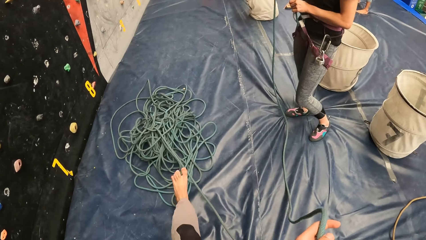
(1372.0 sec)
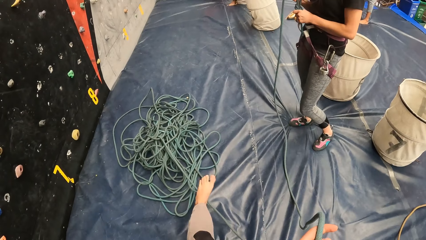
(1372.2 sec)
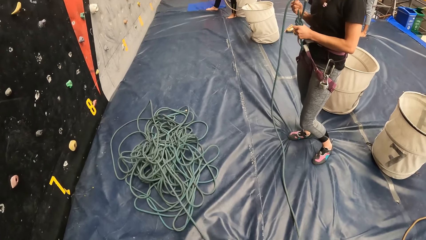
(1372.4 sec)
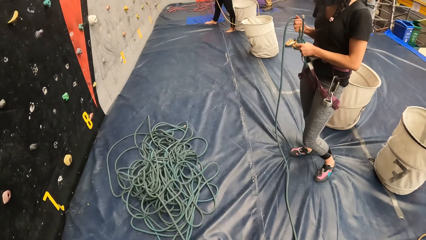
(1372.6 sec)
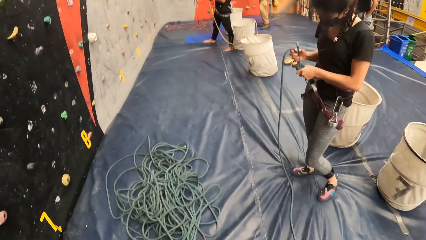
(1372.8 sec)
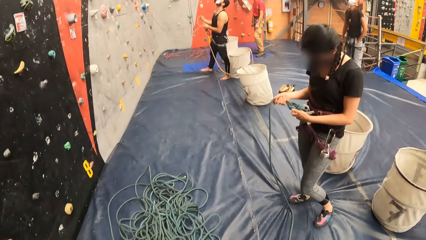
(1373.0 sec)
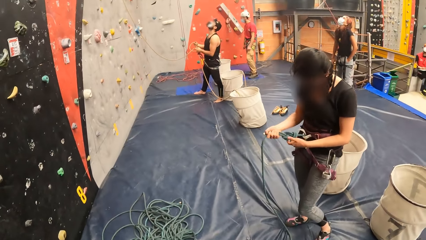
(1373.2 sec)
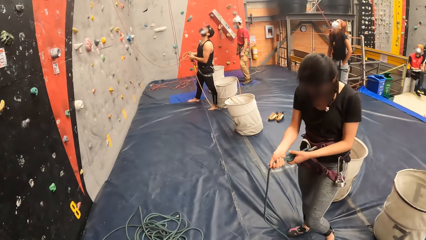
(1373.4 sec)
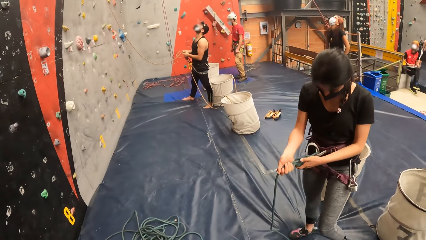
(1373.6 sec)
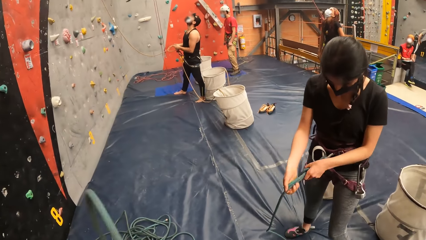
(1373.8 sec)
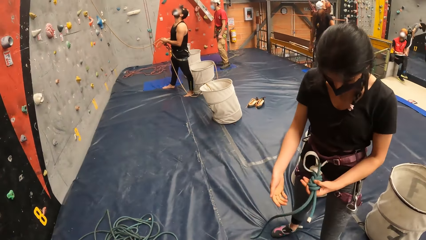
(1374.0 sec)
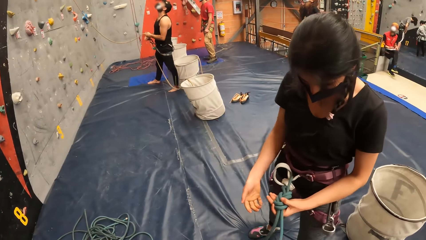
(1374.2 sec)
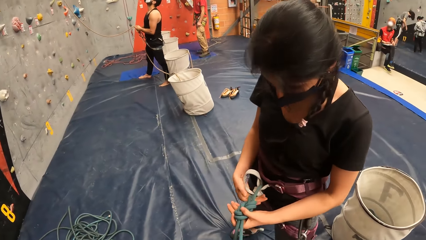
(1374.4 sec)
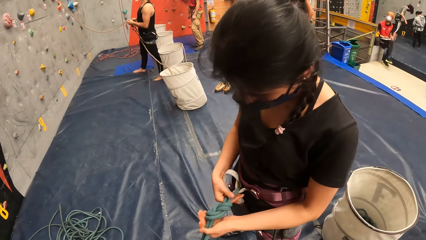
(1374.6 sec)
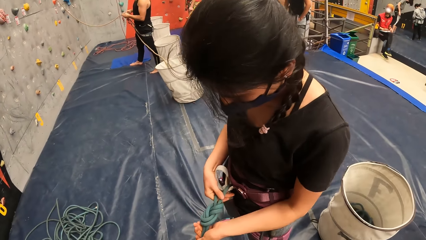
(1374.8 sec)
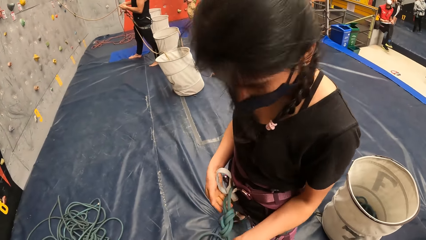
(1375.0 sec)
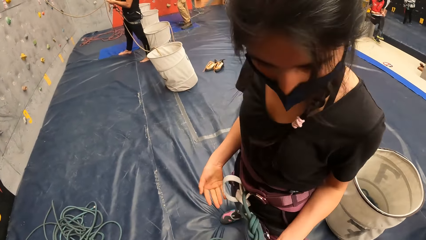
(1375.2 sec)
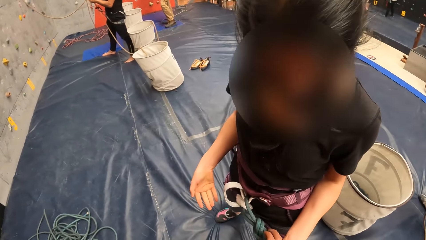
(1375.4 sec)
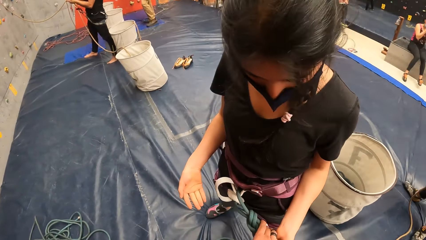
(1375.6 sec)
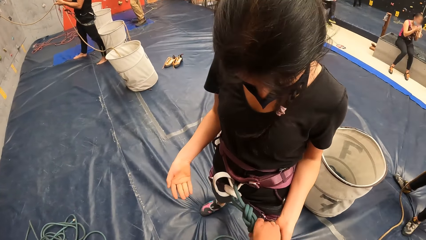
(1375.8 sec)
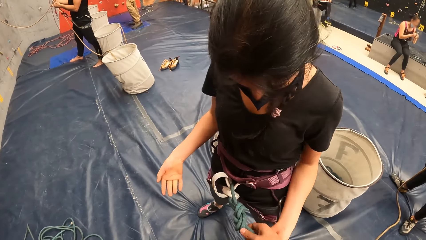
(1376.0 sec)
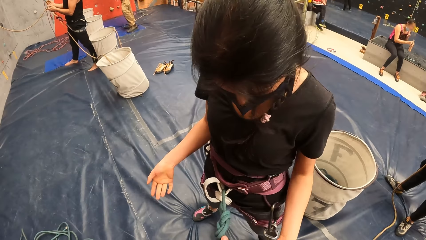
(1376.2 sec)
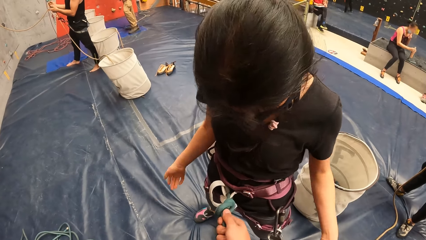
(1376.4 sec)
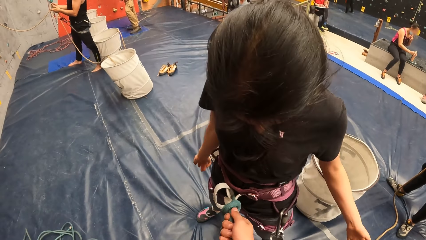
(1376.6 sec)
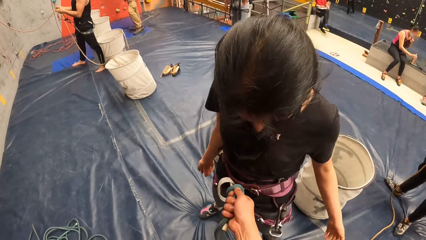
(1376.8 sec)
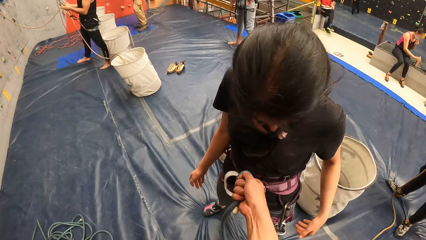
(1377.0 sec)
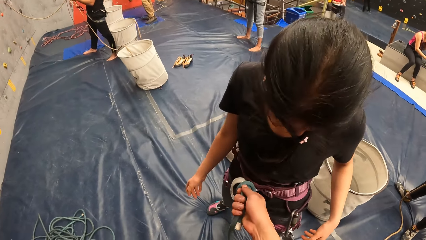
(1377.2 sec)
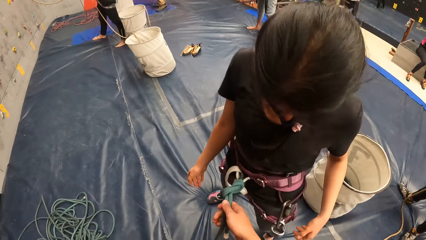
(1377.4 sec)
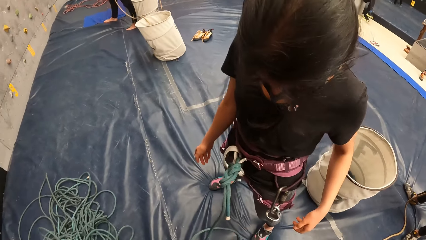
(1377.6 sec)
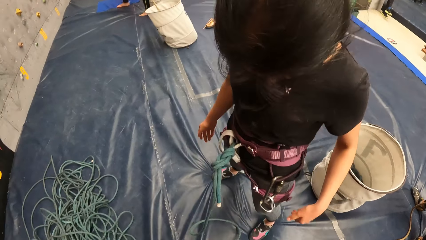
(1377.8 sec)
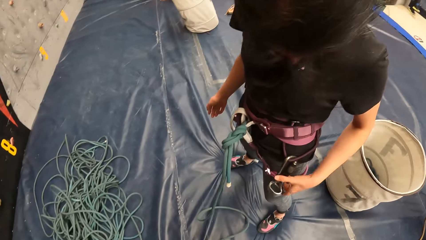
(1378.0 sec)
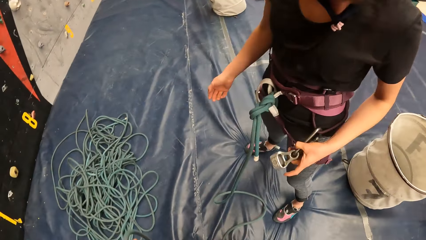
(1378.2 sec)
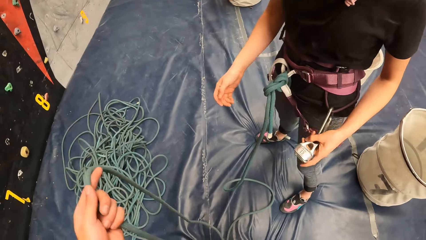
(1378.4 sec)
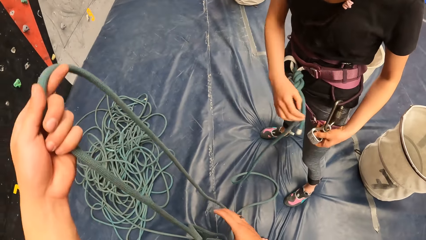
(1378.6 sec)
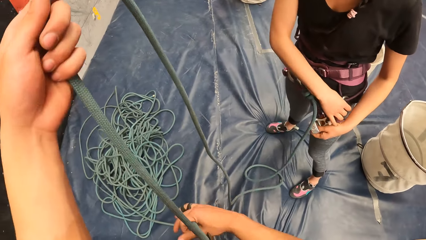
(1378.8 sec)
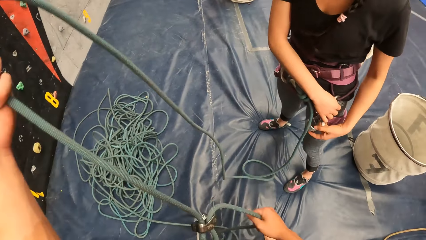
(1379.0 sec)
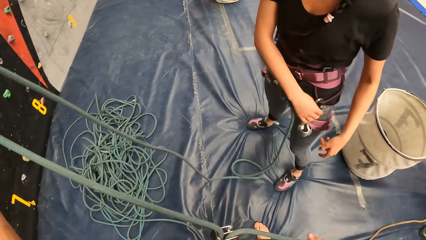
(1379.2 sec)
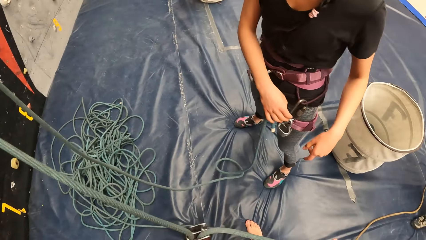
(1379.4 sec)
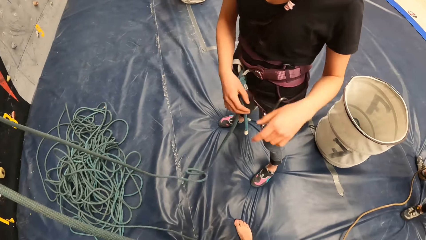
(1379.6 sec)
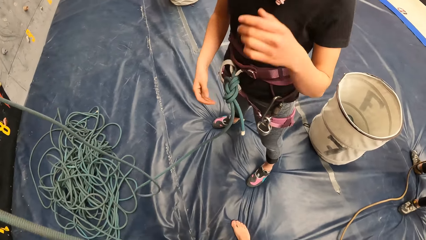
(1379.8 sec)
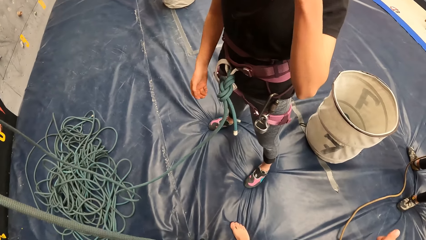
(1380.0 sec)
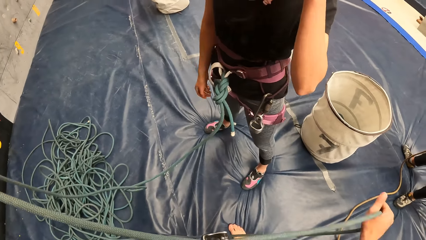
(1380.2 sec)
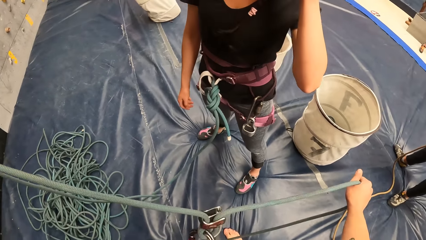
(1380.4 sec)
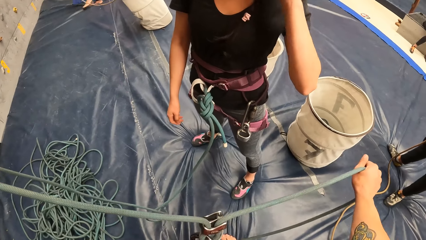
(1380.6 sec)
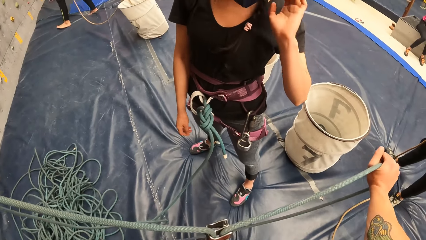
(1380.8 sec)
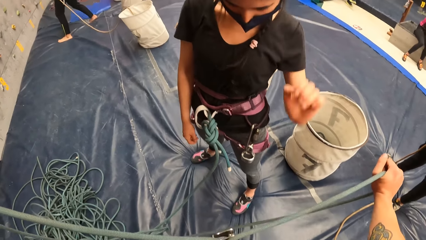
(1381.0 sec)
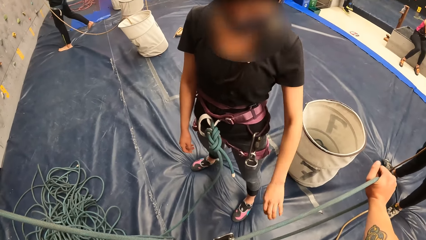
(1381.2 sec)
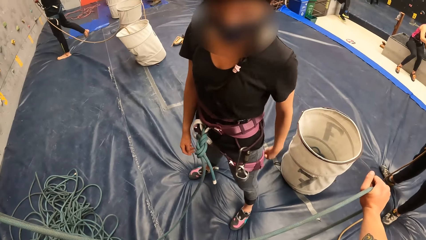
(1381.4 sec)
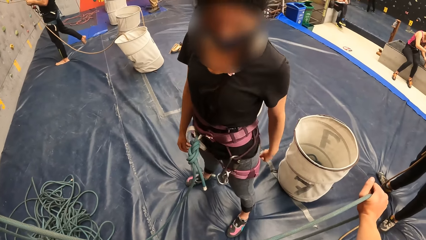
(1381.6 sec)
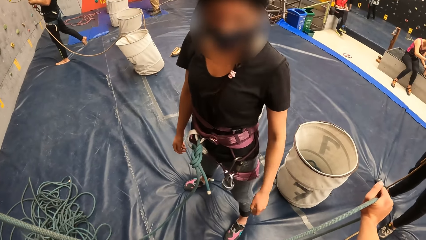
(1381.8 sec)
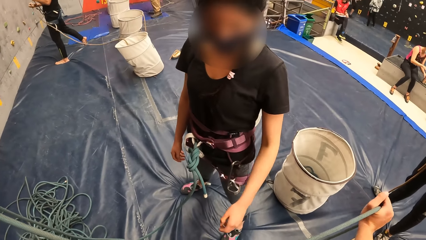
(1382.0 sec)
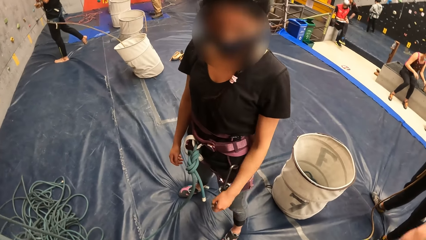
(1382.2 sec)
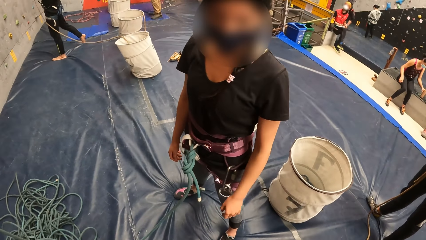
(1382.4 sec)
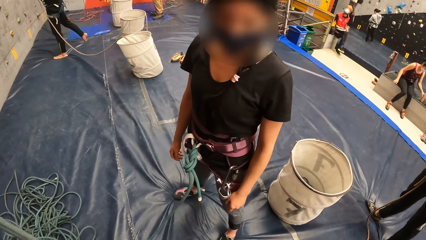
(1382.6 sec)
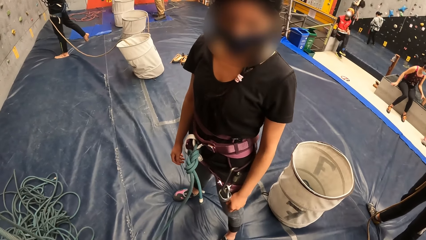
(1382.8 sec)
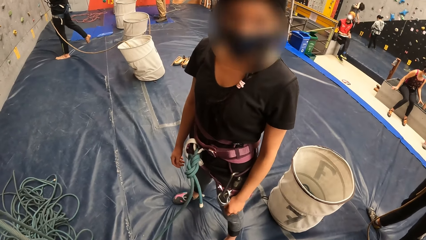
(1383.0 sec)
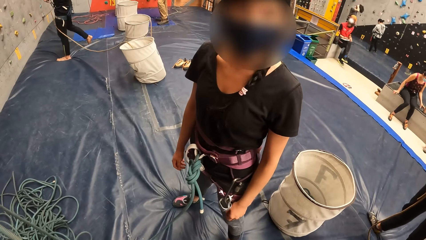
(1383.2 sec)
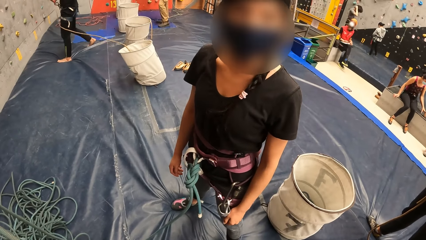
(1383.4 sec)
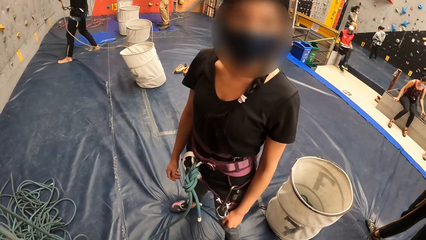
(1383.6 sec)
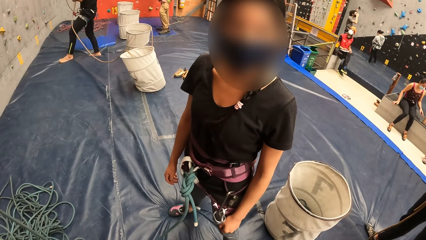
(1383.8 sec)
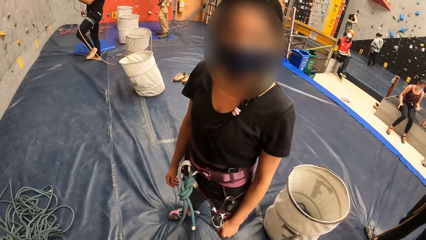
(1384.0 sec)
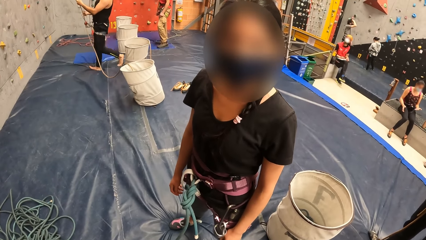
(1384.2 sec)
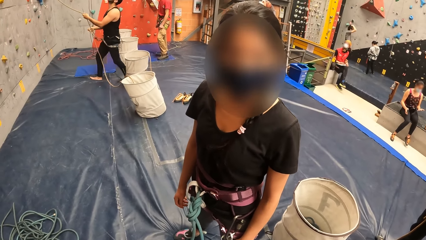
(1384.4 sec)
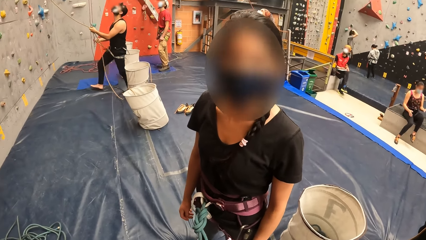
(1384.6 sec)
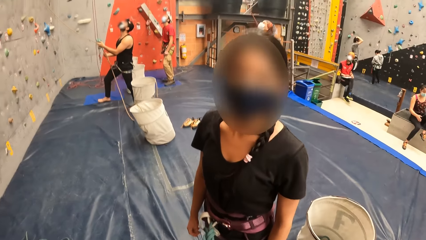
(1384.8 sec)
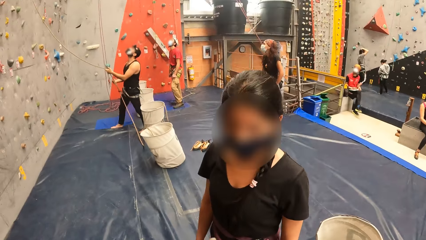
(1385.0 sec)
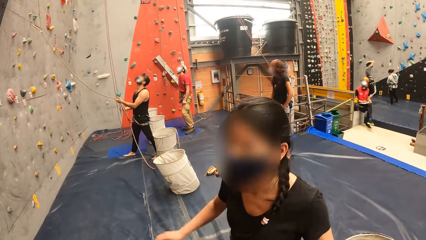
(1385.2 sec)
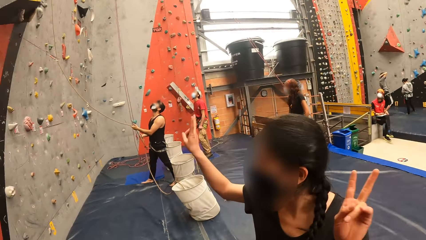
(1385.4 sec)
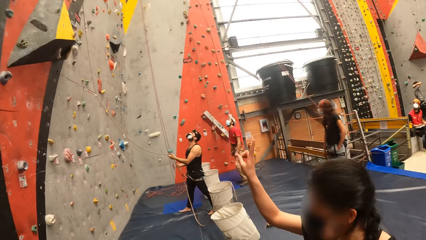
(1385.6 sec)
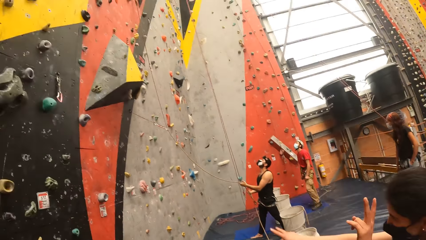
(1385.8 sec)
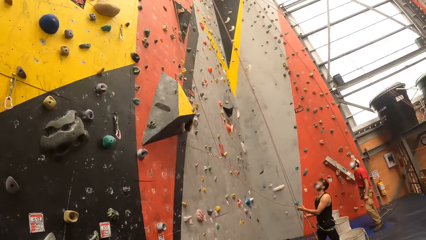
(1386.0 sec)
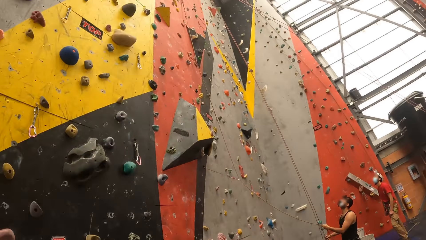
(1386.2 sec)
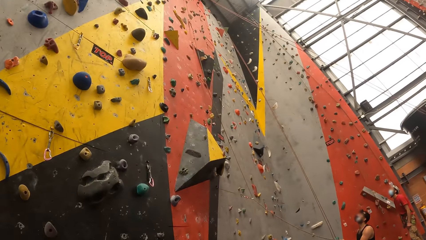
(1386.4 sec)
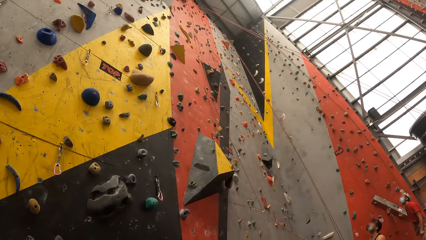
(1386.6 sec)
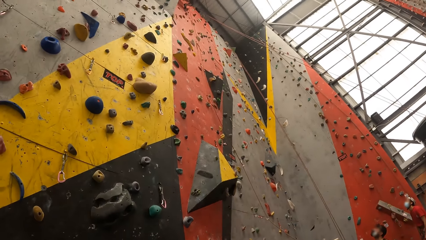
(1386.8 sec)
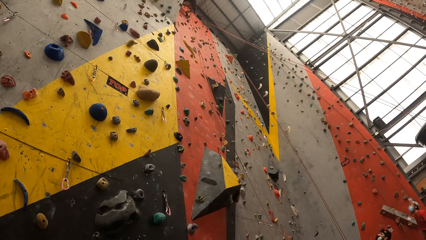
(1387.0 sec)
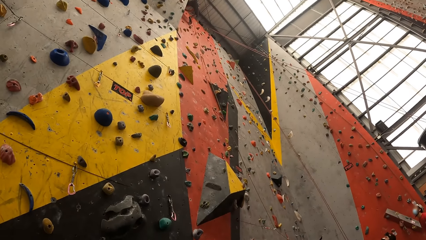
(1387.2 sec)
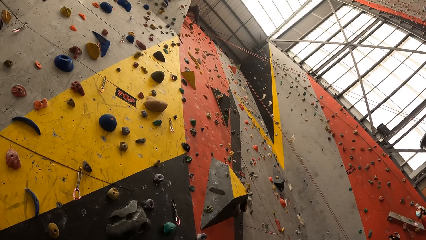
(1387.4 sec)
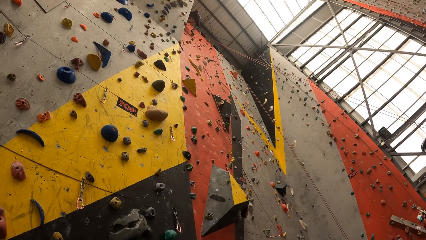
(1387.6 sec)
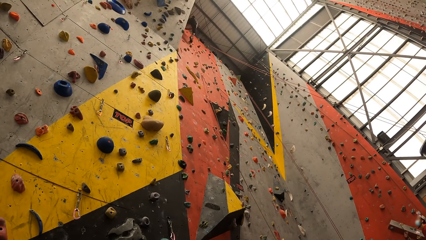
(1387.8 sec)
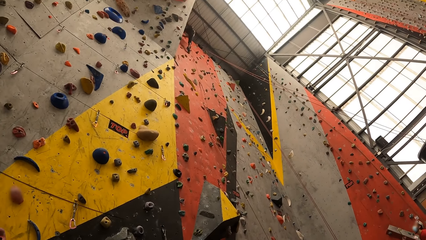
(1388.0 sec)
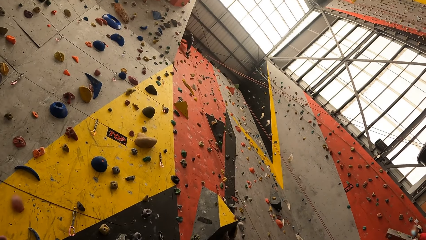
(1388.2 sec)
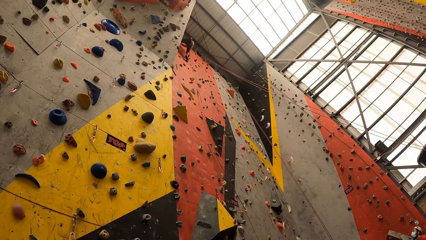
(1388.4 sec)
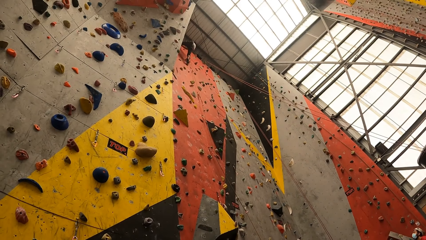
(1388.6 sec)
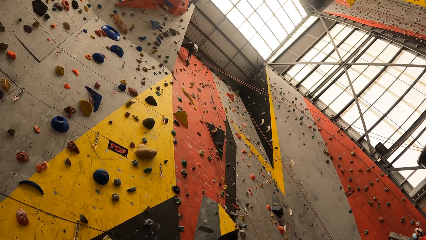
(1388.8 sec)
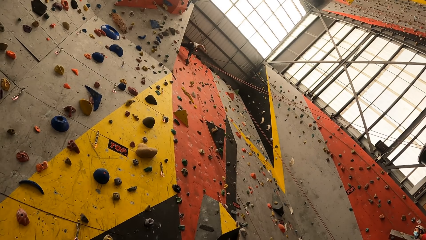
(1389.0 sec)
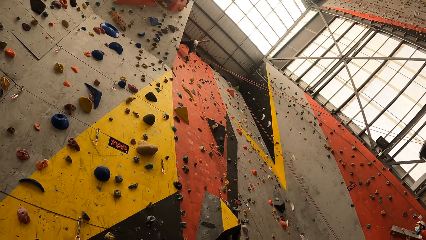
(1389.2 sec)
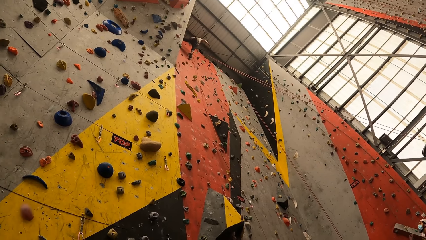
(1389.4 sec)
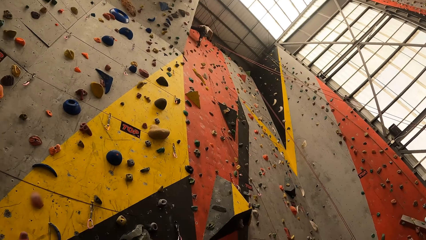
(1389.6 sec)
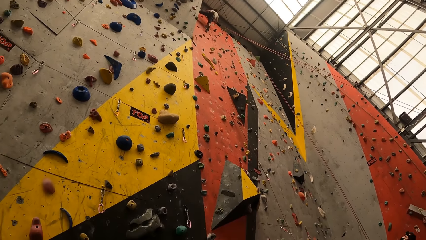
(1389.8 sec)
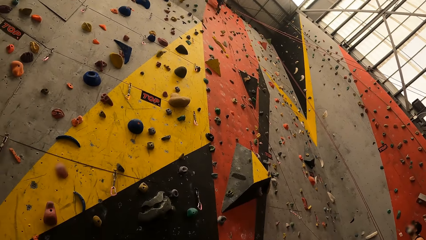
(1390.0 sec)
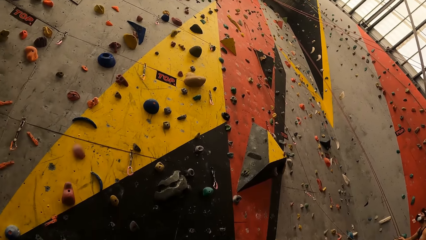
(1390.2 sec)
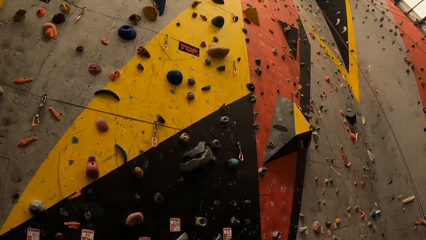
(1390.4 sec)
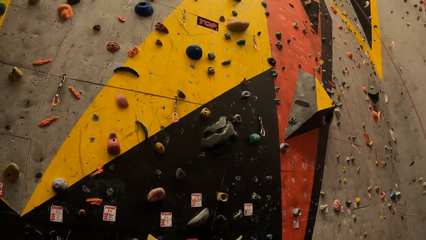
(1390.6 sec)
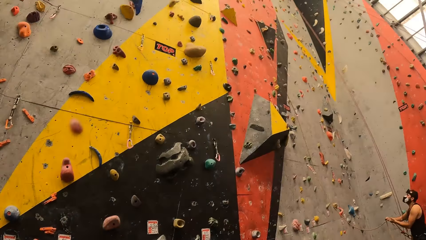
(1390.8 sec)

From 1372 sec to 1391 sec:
The camera wearer moves the climbing or bouldering rope with the leg. A woman holds the climbing rope. The camera wearer touches the bouldering rope for the woman. They tighten the climbing rope and hold the climbing rope with hands. They look at the woman. They interact with the woman. The woman moves her hand. The camera wearer looks at the bouldering wall.
